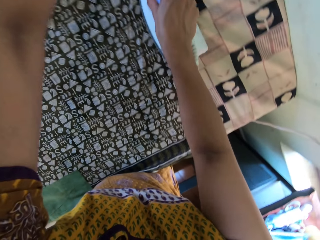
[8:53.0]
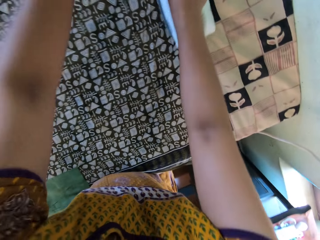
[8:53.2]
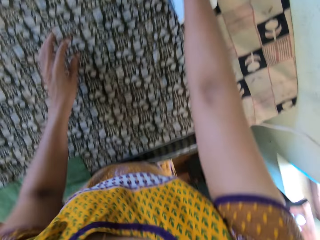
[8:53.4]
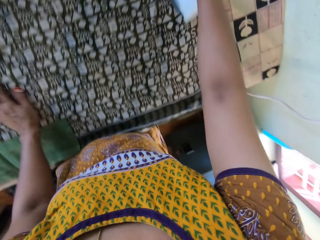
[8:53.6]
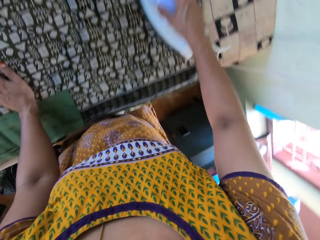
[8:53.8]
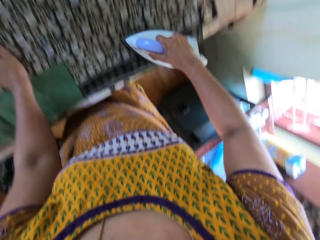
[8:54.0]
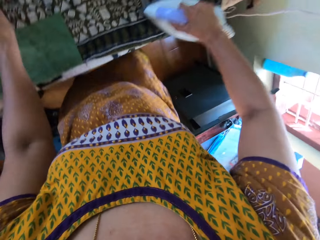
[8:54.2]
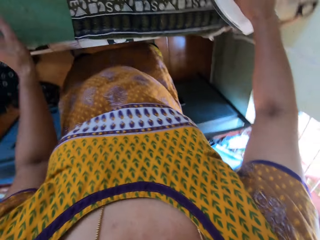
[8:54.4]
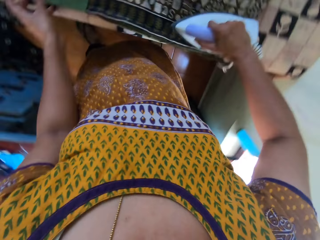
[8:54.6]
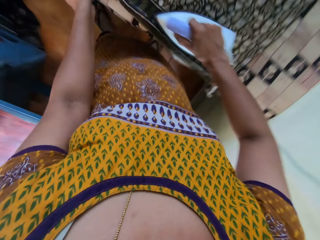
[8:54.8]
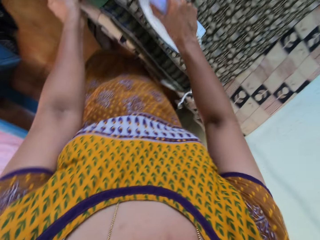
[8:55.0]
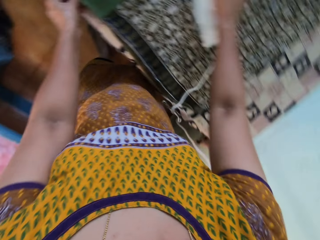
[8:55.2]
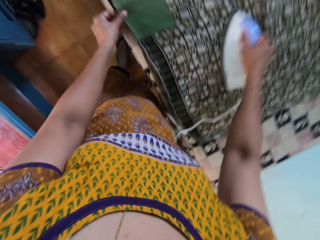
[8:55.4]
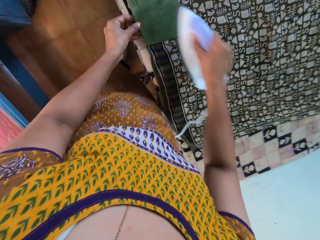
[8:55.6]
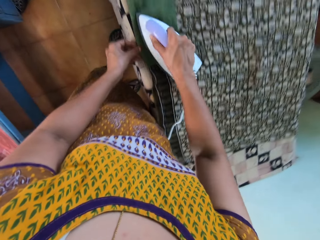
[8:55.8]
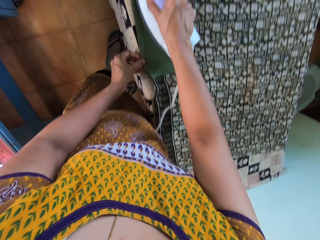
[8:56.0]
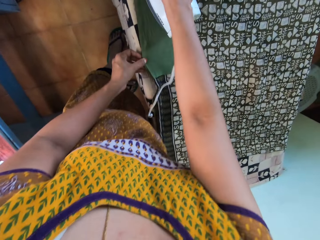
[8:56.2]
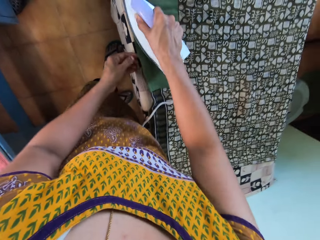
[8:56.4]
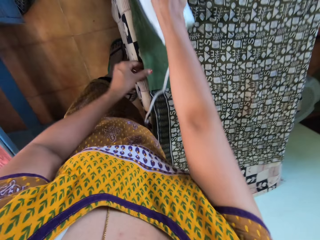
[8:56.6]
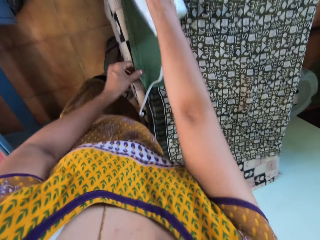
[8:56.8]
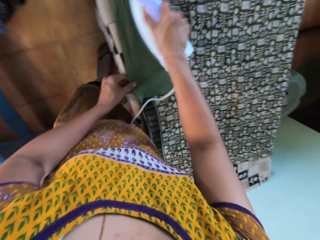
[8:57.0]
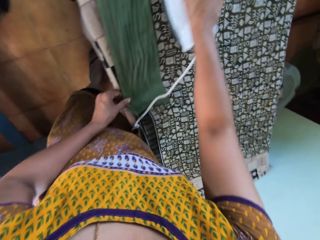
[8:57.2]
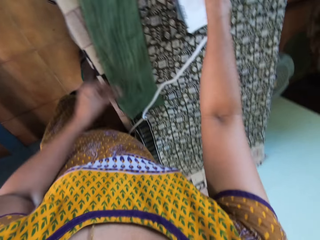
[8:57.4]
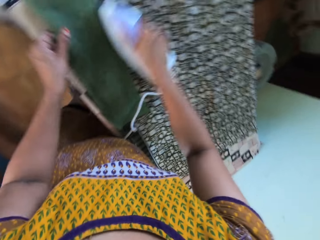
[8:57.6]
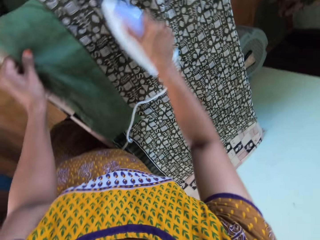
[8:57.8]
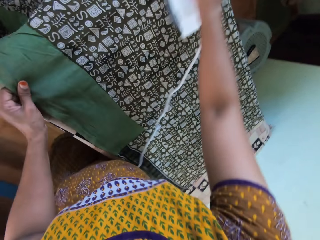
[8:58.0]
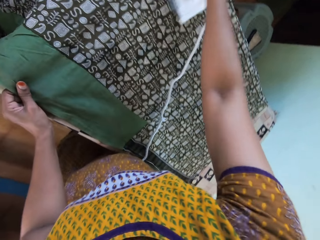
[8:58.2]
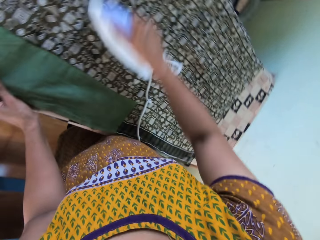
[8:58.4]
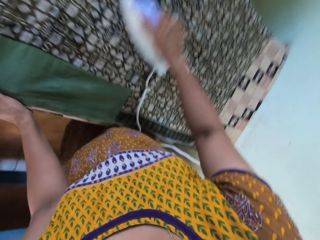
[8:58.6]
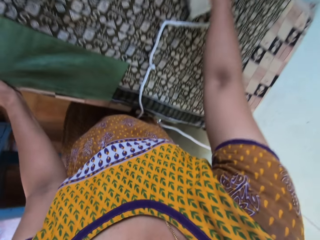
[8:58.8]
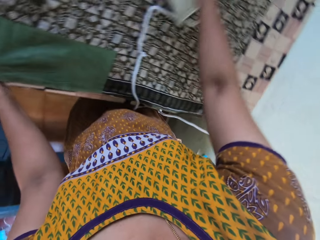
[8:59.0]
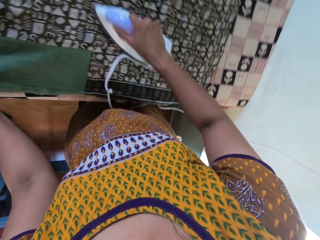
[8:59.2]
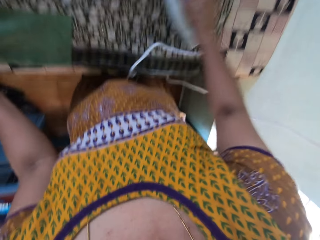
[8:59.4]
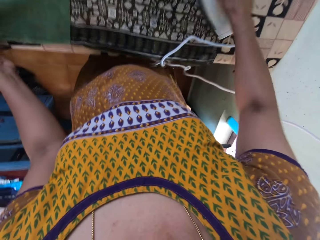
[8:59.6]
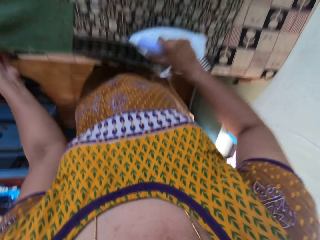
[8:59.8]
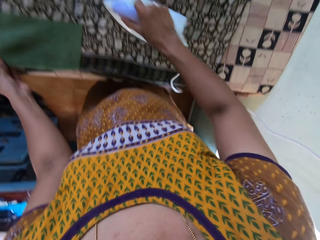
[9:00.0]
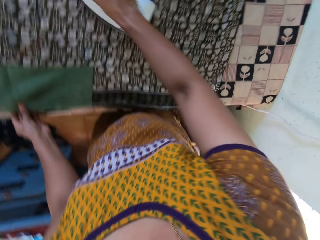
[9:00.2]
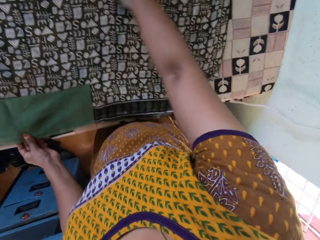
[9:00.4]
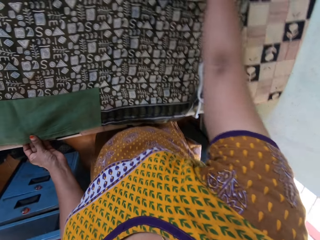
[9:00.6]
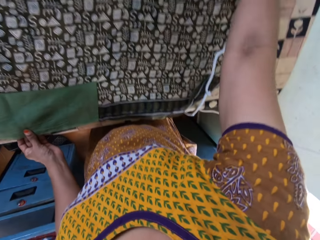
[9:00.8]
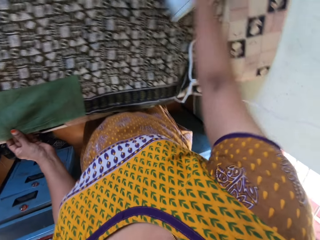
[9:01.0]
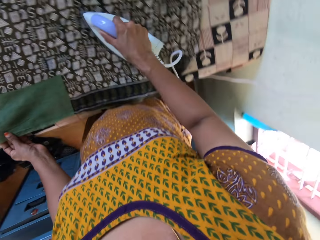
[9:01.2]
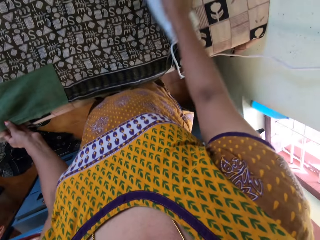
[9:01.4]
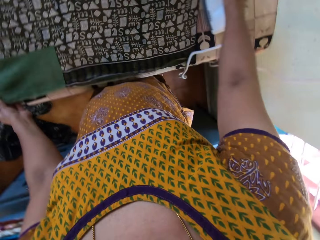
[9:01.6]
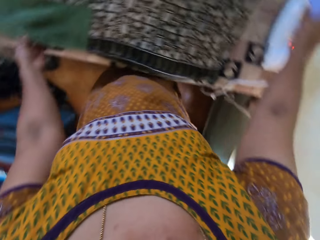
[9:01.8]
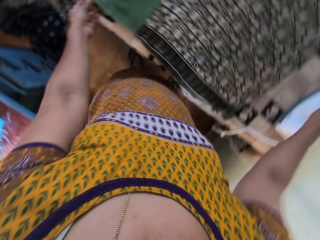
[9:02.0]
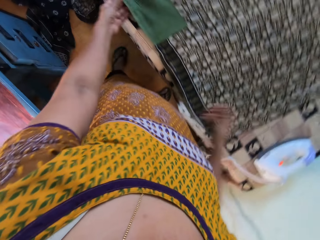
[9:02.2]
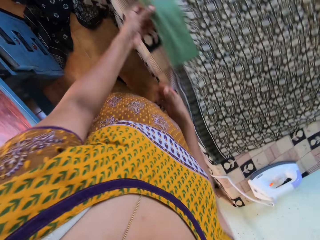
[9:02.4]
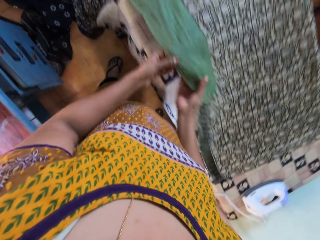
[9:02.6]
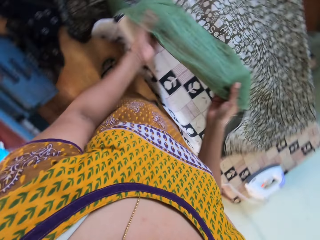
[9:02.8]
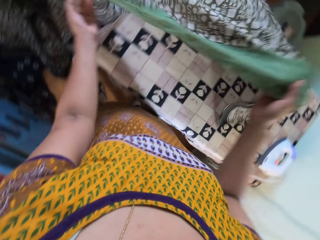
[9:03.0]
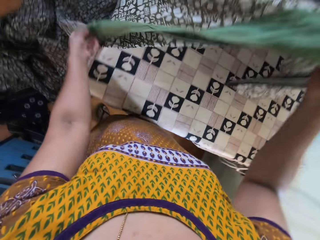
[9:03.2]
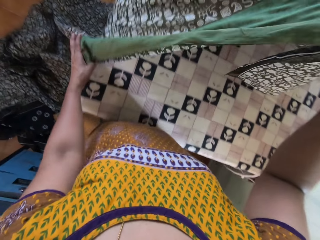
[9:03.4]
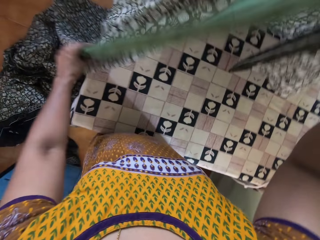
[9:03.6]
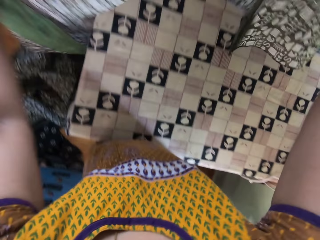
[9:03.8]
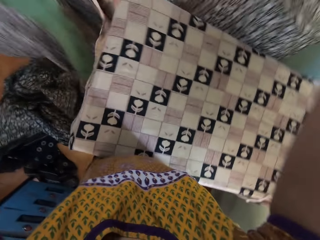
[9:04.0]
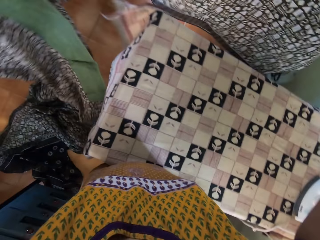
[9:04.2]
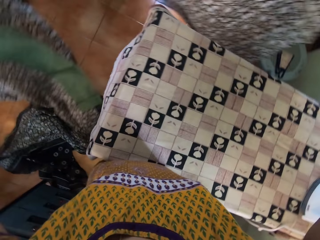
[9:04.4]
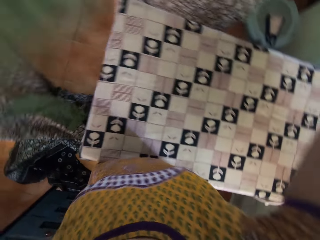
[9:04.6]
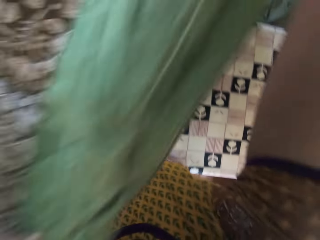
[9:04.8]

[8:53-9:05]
The camera wearer drops the iron in her right hand on the table. She touches the fabric with both hands. She picks up the clothing material on the table with her hands.

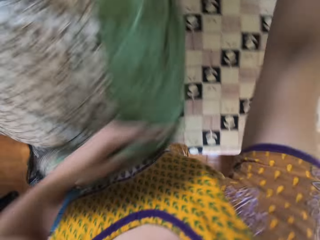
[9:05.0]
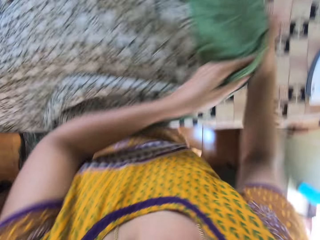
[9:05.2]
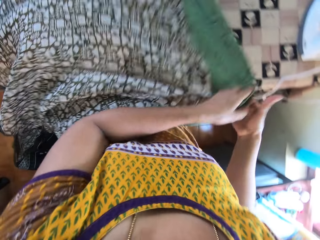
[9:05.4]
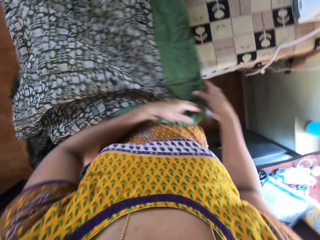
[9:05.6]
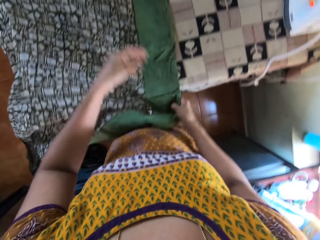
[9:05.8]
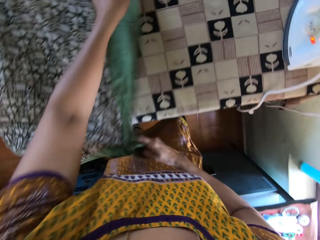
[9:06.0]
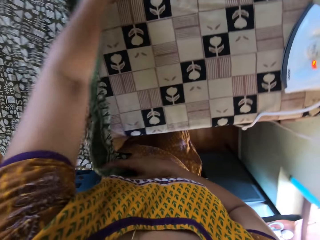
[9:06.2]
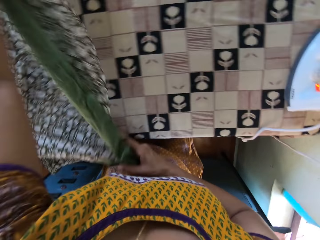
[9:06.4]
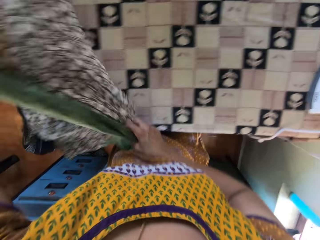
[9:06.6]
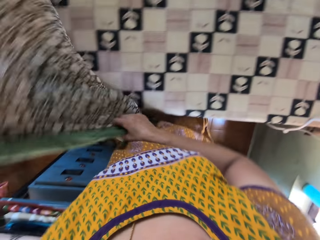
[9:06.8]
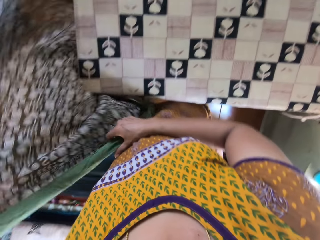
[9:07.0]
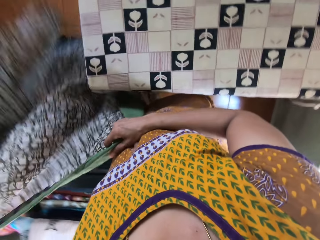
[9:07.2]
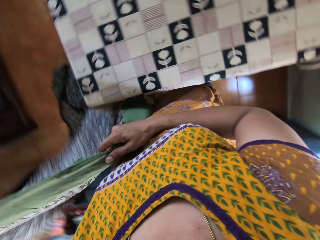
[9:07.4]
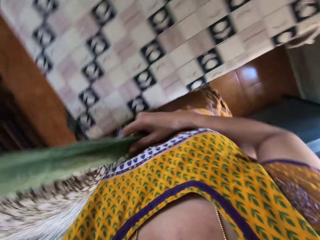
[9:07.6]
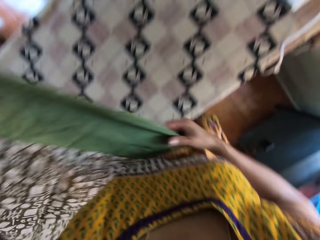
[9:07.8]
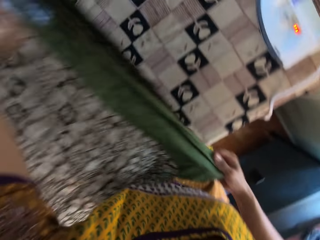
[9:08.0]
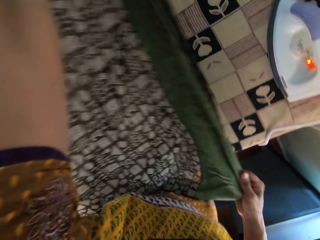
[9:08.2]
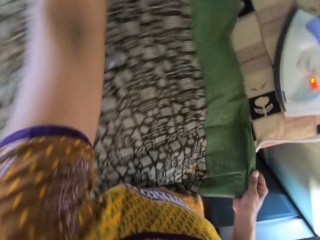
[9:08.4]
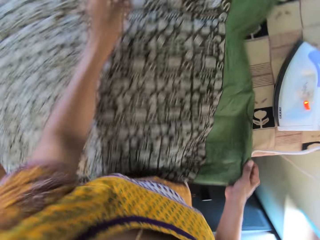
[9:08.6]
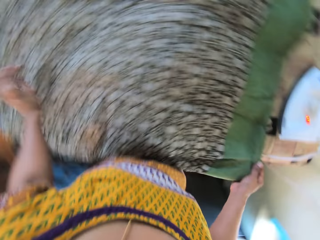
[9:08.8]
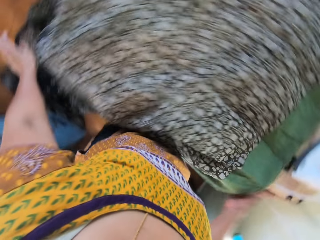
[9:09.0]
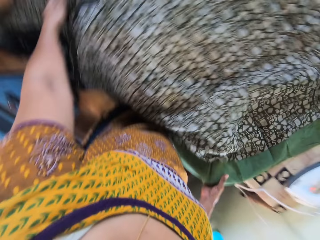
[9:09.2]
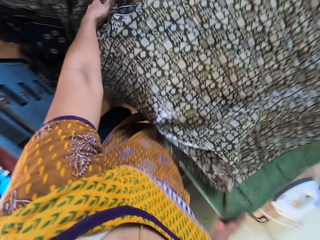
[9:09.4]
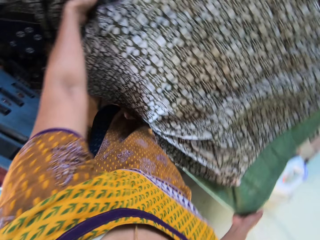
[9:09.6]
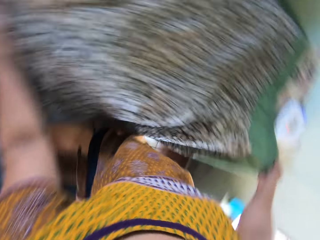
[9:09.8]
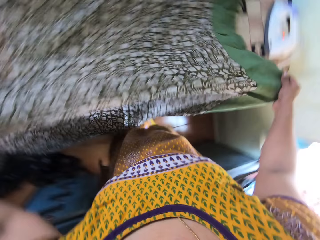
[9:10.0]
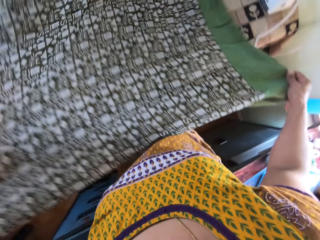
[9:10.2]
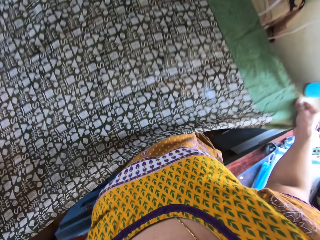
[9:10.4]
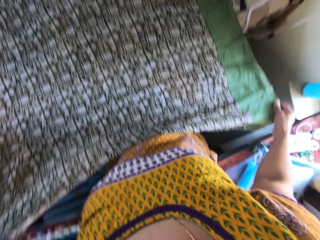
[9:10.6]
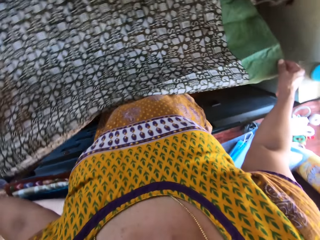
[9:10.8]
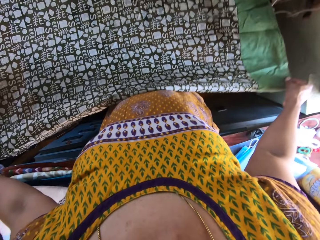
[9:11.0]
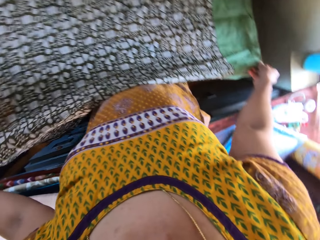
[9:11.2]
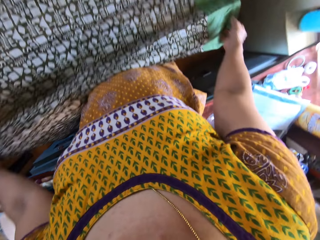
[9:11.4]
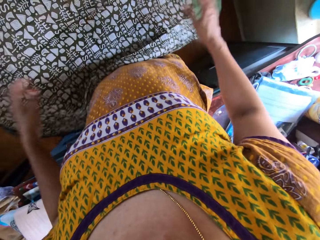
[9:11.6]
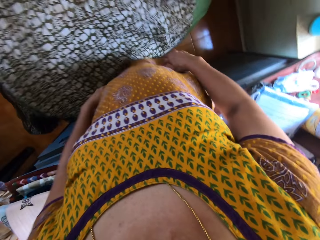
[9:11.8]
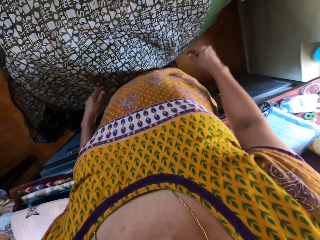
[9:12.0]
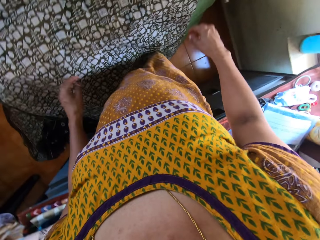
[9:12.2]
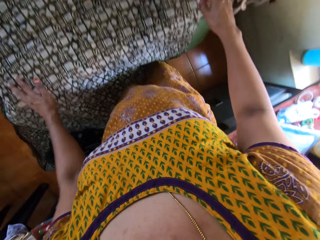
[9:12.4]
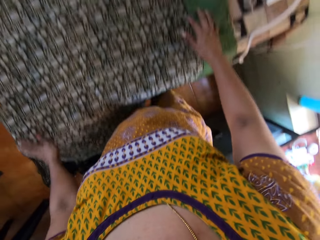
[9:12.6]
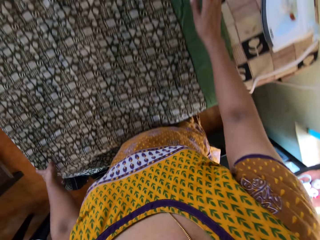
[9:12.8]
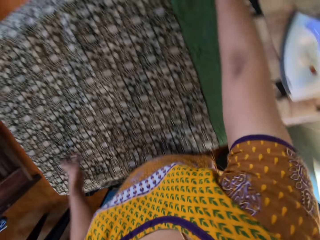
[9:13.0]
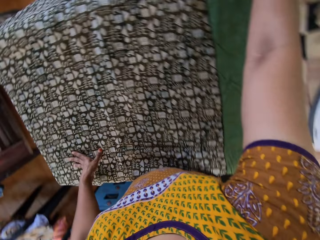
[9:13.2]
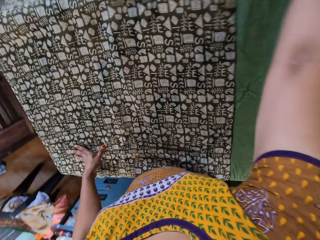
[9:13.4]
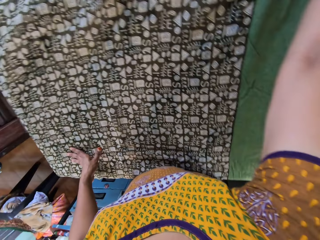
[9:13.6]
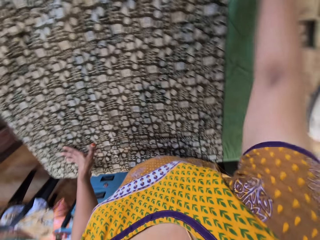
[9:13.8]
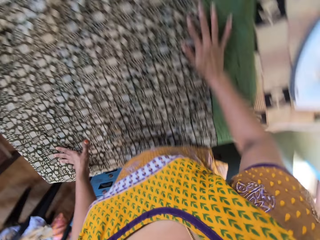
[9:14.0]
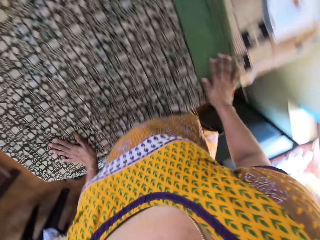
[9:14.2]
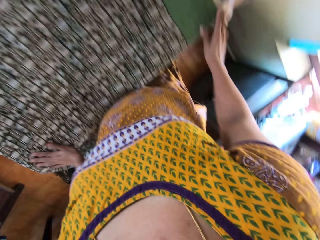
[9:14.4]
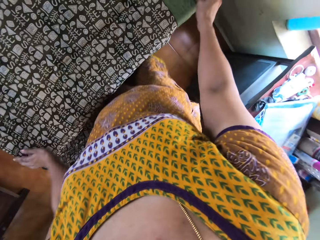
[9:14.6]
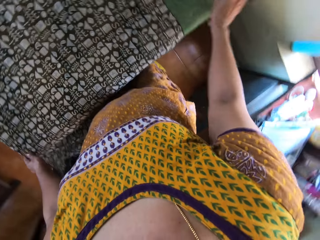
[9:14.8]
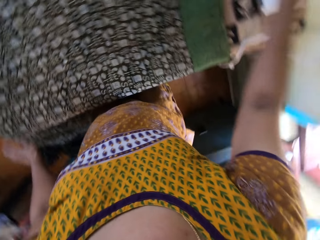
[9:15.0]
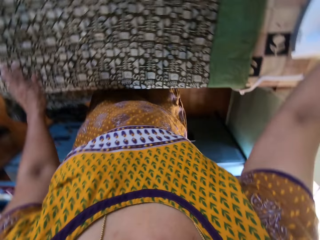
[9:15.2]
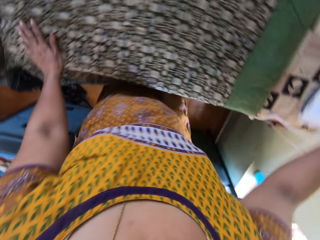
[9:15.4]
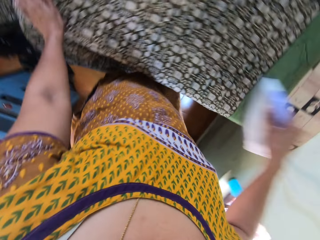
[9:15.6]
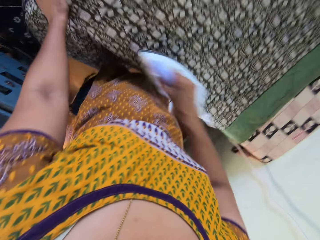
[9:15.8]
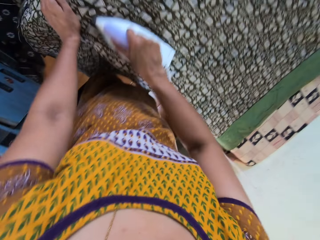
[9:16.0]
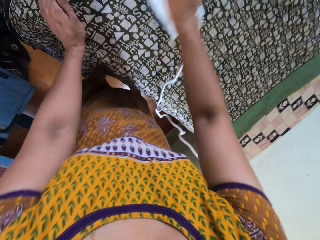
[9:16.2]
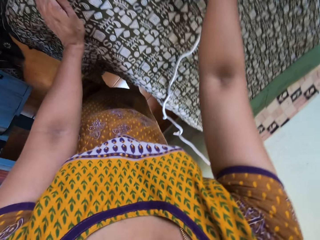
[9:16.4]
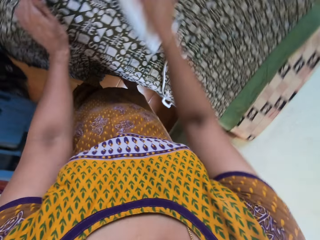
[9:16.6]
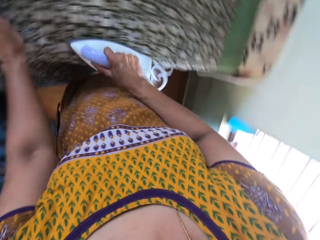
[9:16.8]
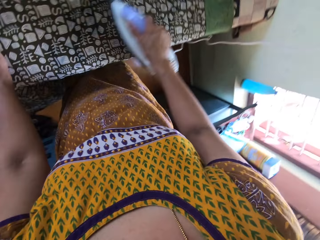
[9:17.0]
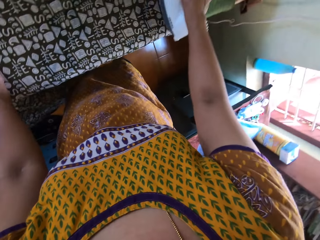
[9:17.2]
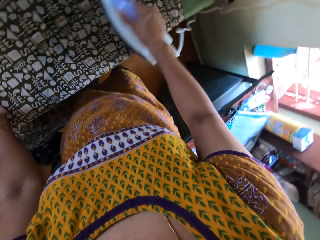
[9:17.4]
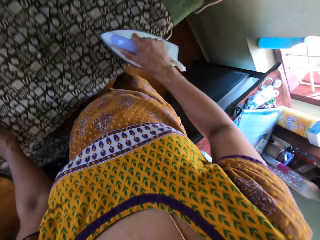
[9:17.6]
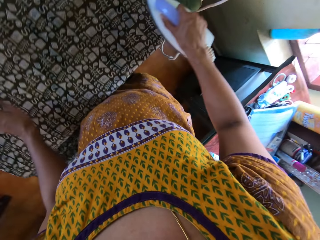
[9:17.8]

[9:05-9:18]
The camera wearer stretches the fabric on the table. She spreads the clothing material on the table with both hands. She picks up the clothing material on the table with her hands. She spreads the clothing material on the table with both hands. She adjusts the clothing material on the table with her hands. She picks up the electric iron from the ironing board with her right hand. She places her left hand on the fabric on the ironing board. She holds the iron box with her right hand. She irons the fabric on the ironing board with the electric iron in her right hand.
